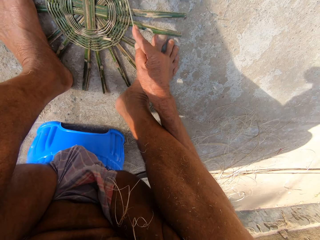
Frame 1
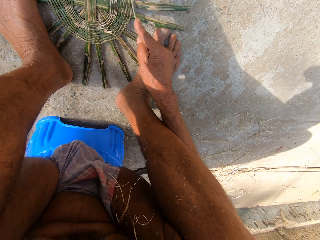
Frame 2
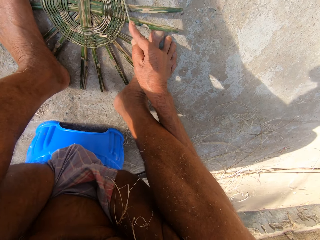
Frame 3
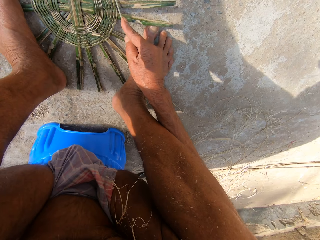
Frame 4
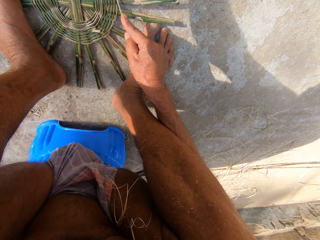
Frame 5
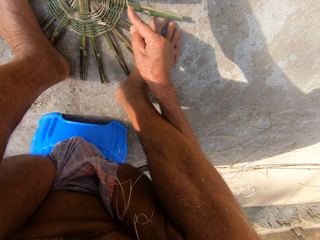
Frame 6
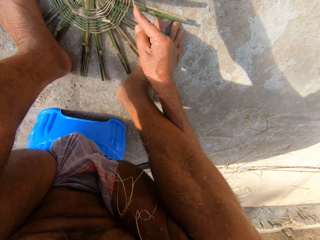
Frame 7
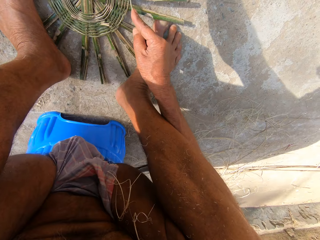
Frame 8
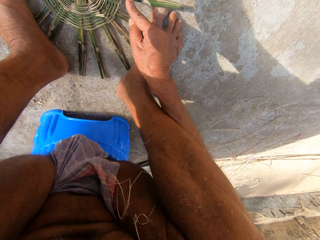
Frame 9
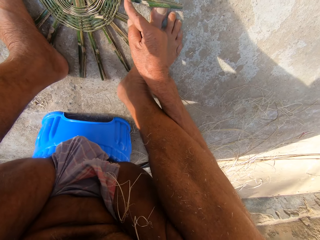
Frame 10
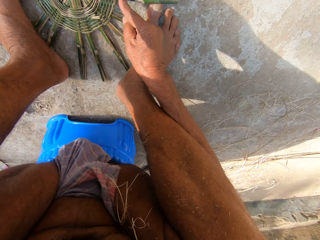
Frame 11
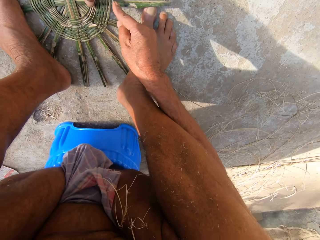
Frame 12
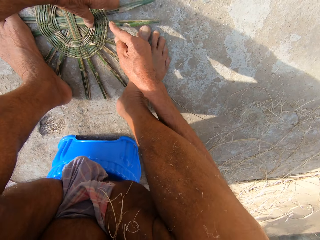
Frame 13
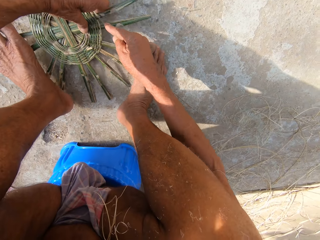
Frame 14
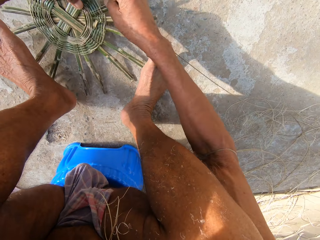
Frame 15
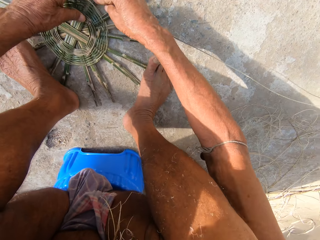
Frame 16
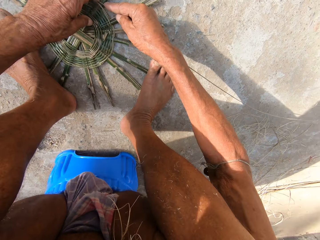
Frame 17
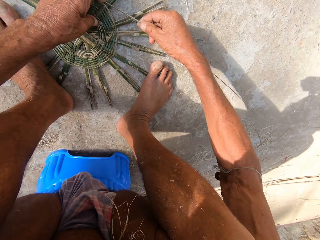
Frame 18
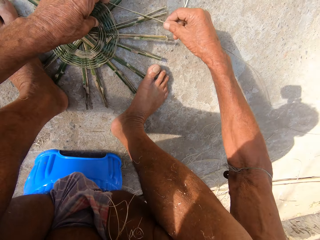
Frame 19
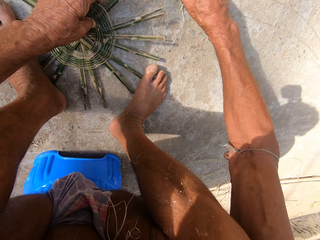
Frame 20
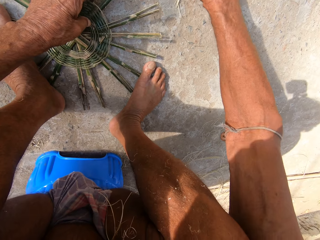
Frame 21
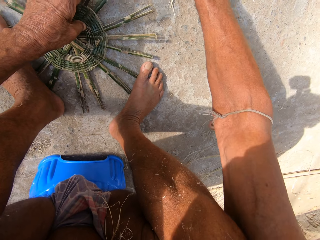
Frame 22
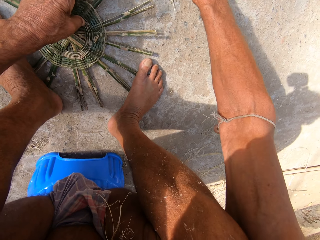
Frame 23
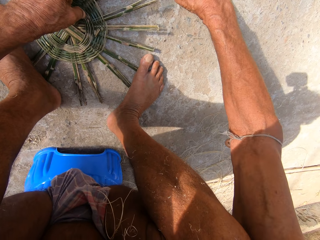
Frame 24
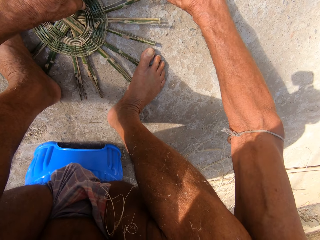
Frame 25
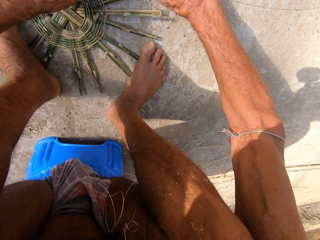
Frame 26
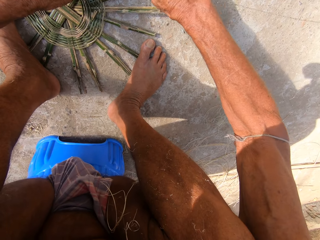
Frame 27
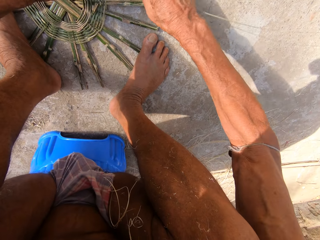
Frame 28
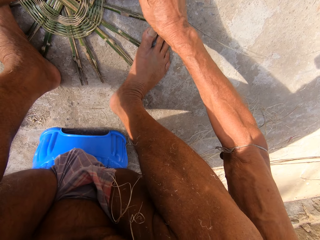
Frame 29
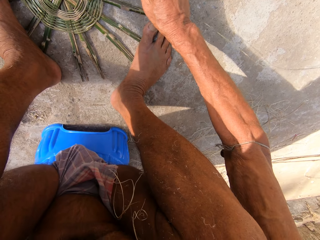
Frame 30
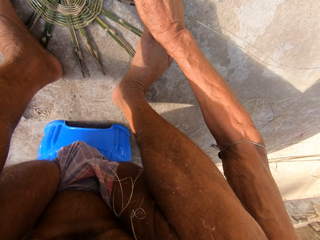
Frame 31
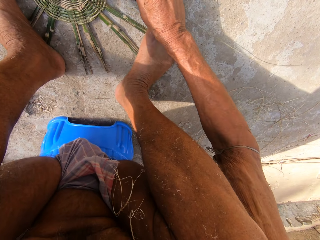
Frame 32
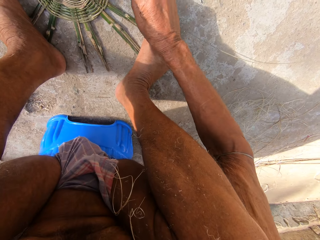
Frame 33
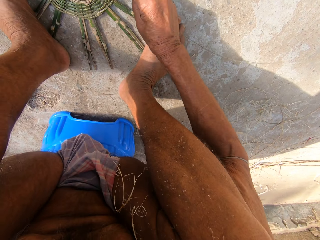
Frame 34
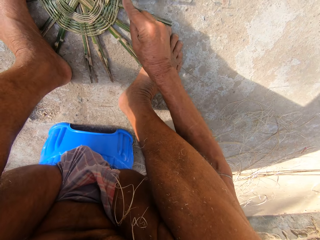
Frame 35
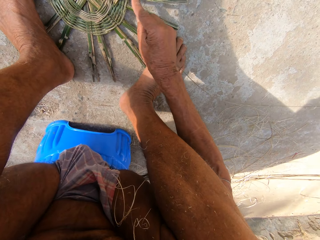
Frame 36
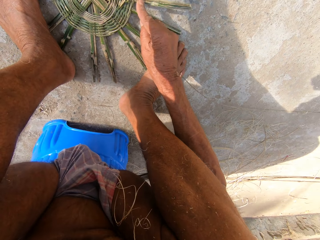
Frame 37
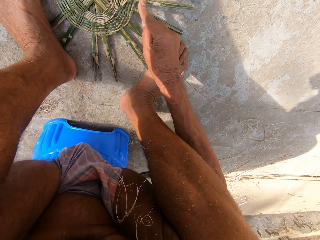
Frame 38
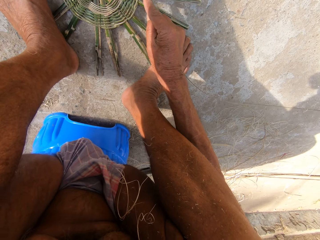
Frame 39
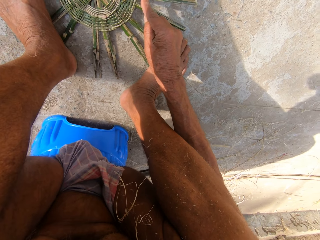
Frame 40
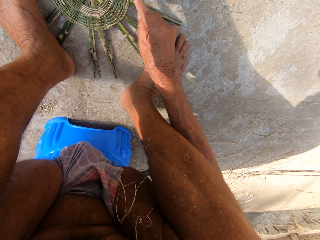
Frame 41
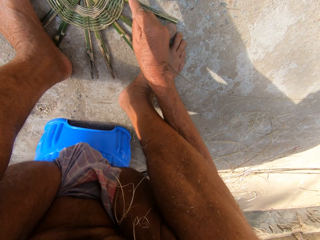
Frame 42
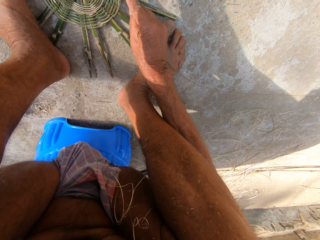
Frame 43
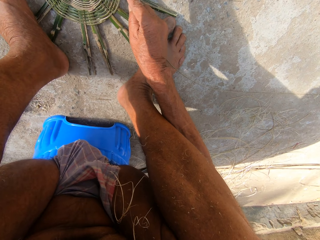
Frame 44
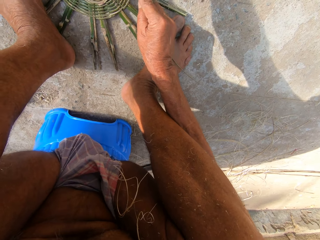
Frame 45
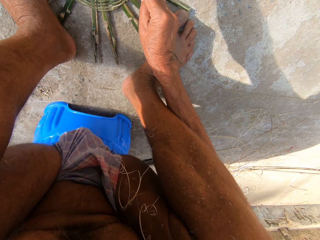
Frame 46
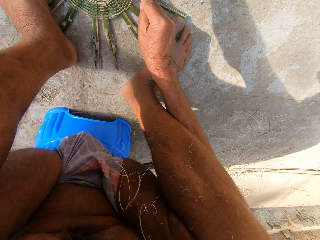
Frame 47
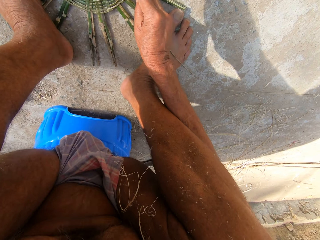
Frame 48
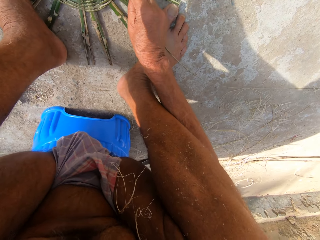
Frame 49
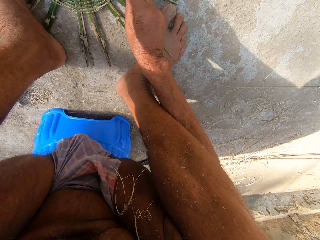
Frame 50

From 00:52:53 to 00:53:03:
The camera wearer turns the basket base on the ground with both hands. They hold down the basket base with both legs. They weave the bamboo strip into the basket base with both hands.

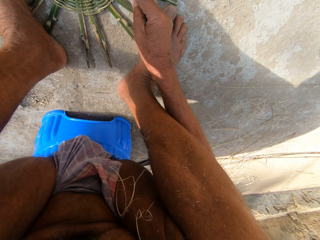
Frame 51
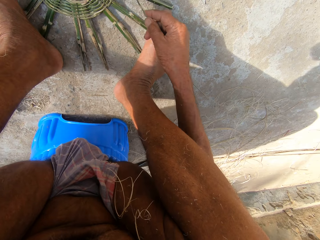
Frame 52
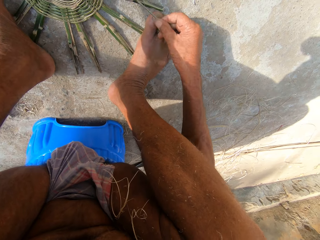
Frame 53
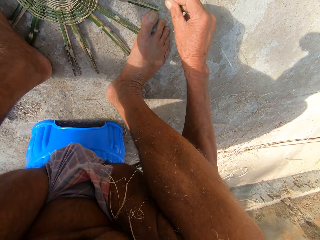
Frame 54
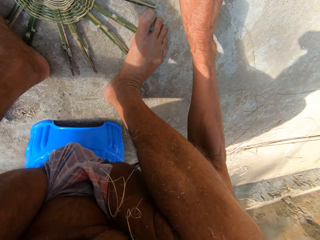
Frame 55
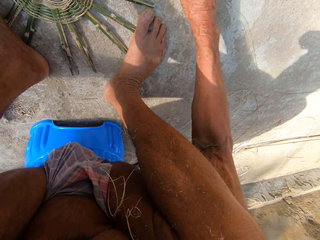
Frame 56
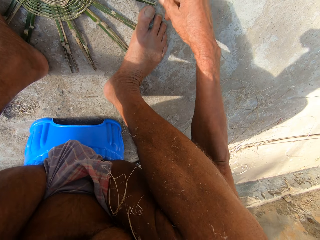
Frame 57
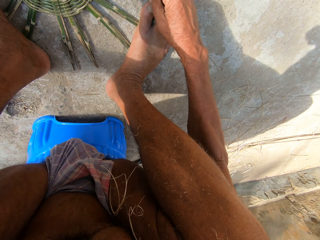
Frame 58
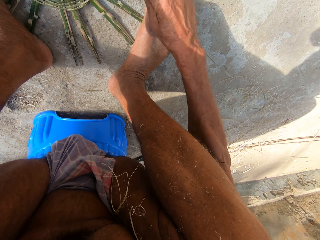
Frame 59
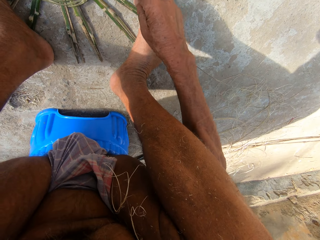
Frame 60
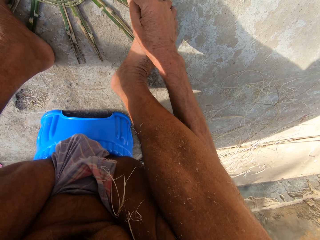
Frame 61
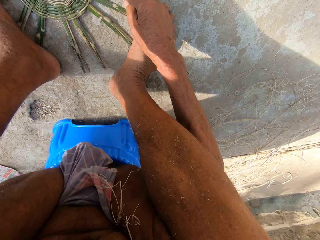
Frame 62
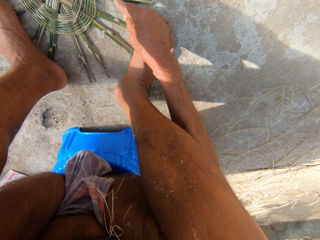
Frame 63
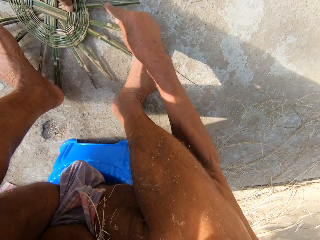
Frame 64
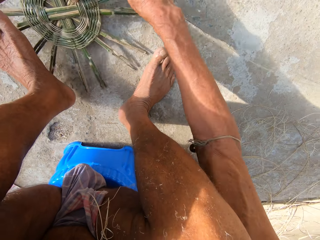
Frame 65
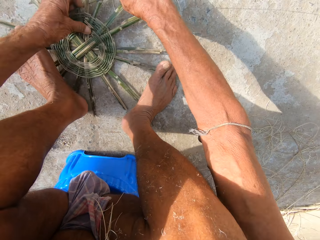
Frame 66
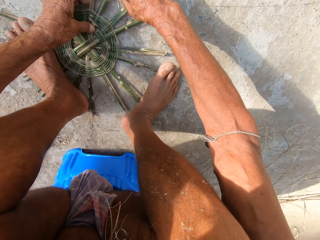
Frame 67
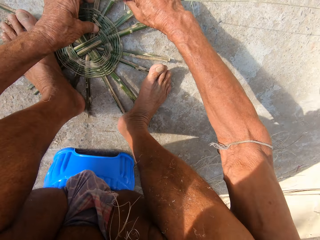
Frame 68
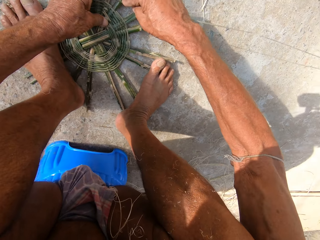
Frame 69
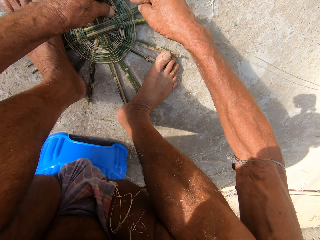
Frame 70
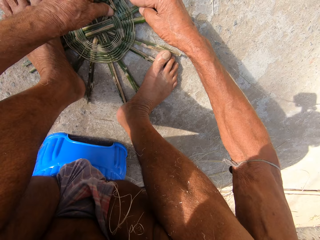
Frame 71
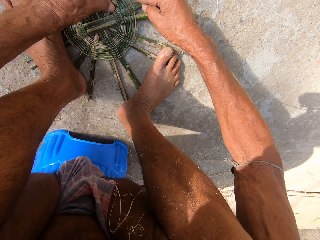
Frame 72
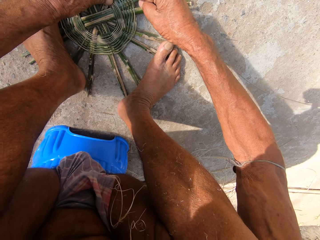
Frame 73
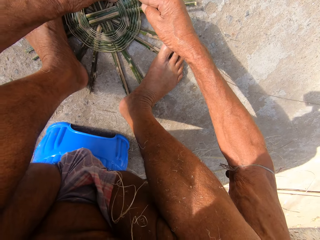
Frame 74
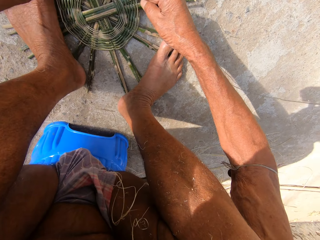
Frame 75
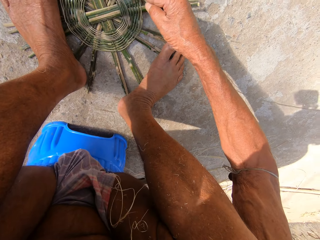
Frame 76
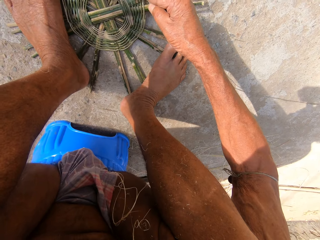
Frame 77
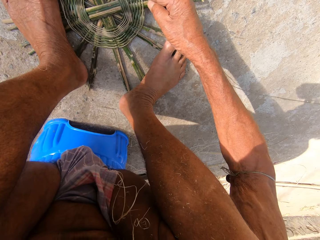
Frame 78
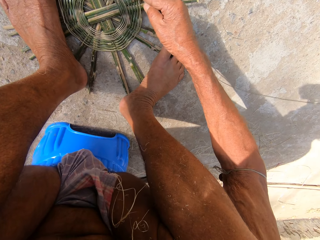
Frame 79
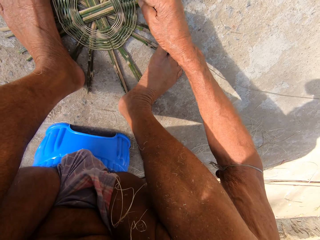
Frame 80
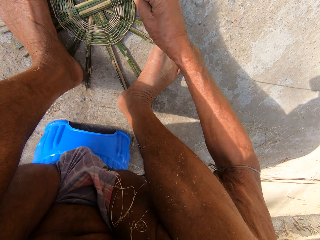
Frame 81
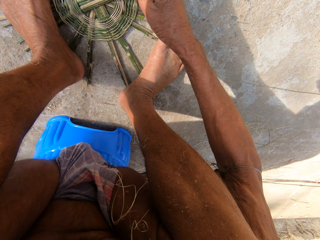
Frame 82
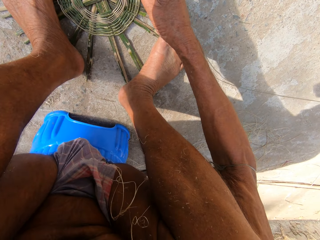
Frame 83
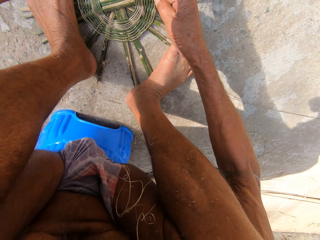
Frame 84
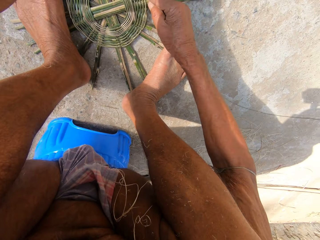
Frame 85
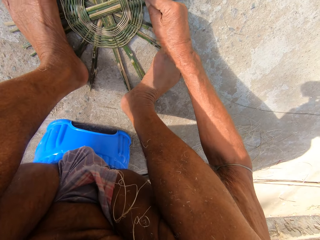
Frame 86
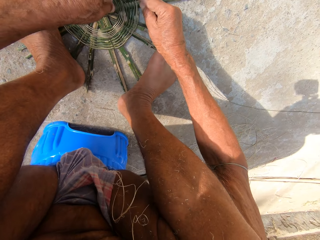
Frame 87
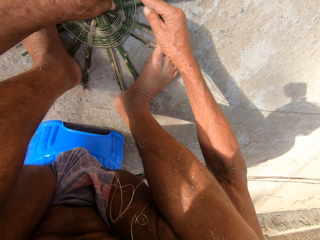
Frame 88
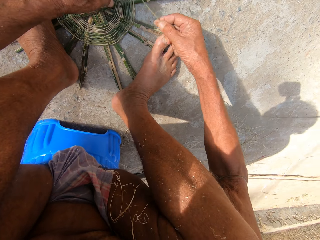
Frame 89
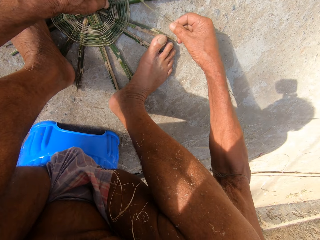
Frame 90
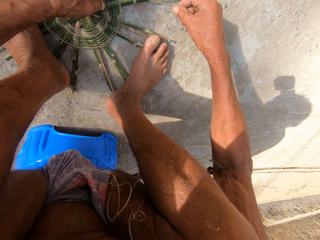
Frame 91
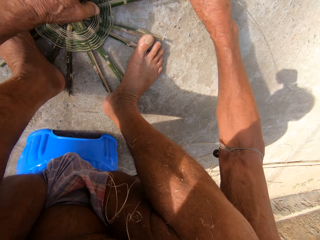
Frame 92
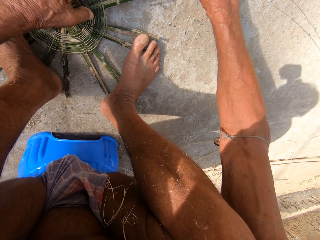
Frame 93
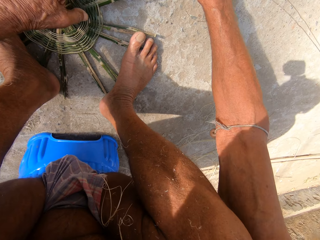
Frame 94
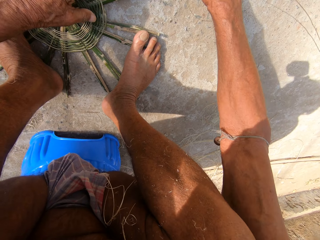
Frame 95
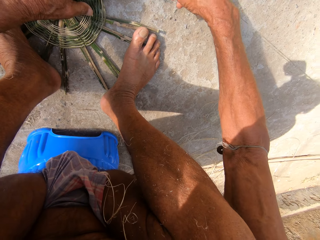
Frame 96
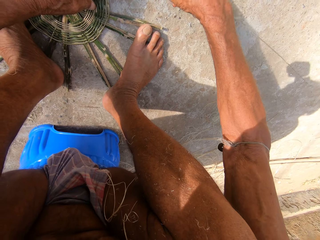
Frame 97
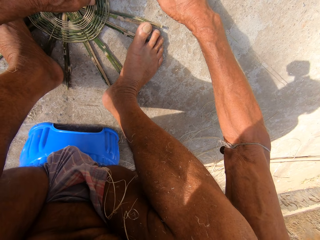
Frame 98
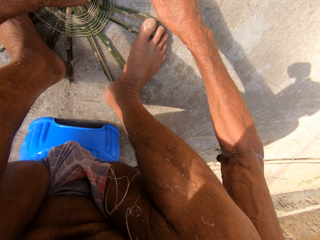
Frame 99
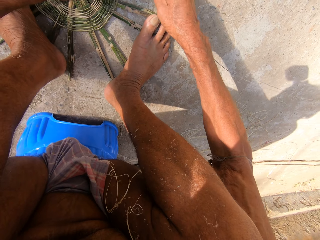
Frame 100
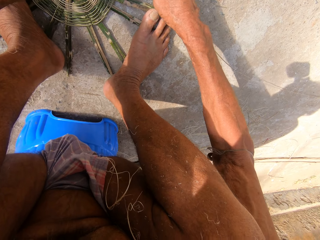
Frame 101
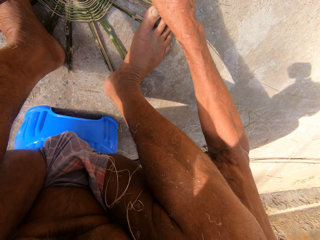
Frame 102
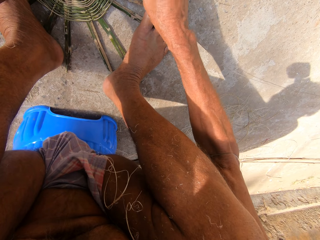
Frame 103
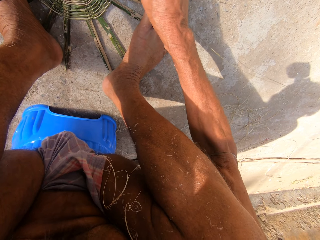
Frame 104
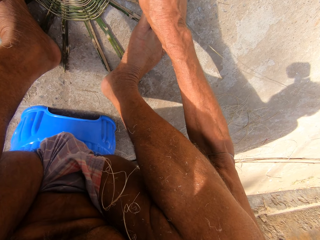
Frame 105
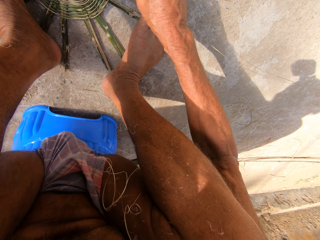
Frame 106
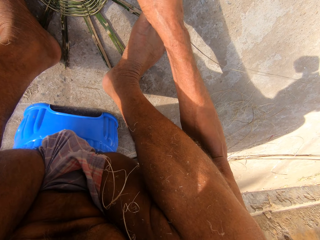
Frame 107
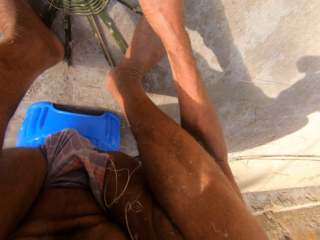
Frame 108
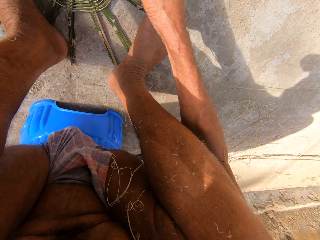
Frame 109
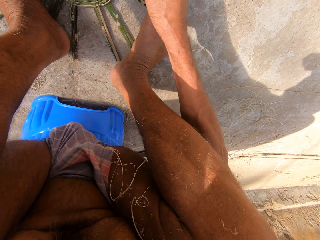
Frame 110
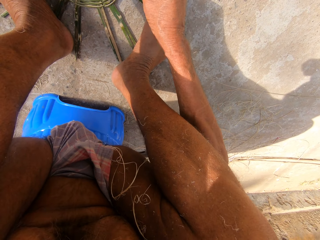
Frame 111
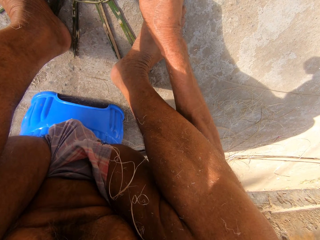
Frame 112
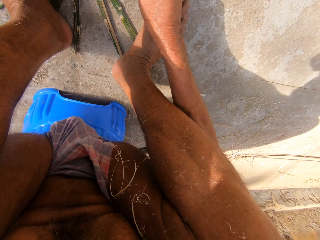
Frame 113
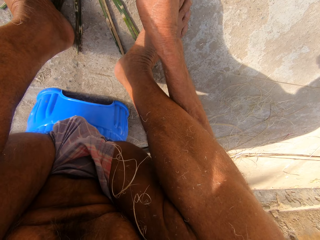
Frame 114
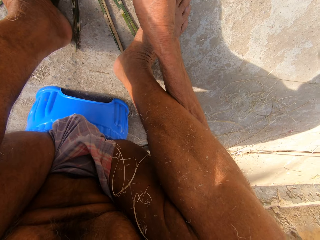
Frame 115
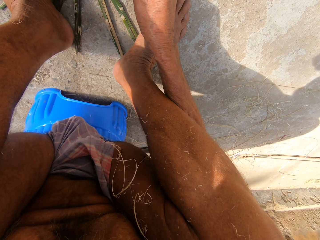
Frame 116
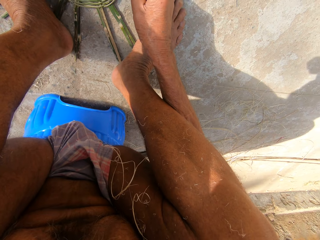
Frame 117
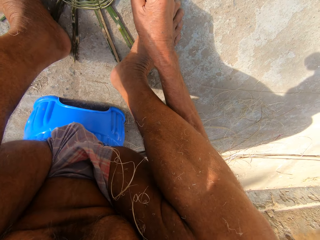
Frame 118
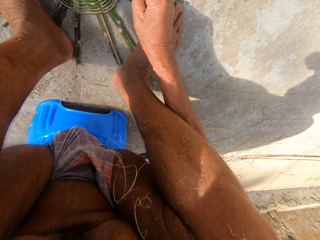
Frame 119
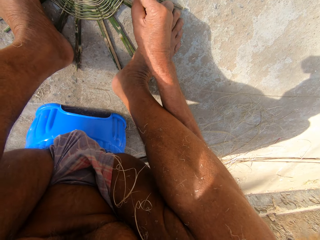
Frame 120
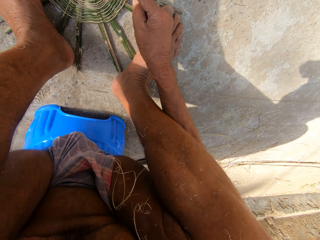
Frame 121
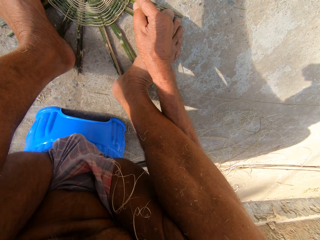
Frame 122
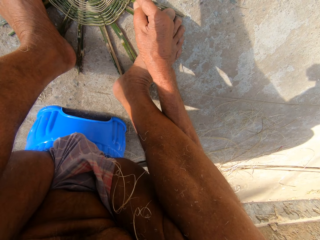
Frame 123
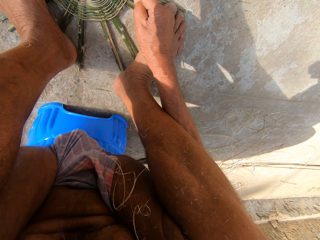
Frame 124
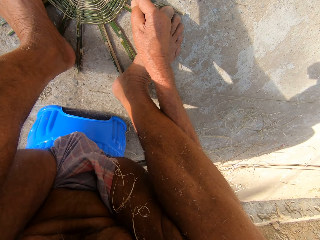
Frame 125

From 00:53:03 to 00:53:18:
The camera wearer turns the basket base on the ground with both hands. They hold down the basket base with both legs. They weave the bamboo strip into the basket base with both hands.
